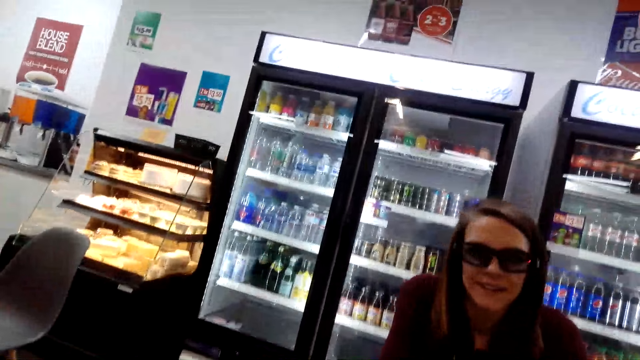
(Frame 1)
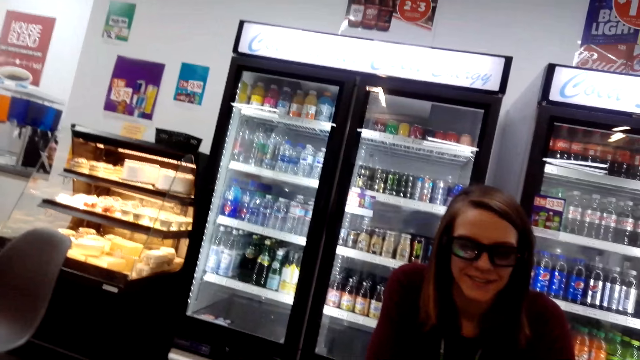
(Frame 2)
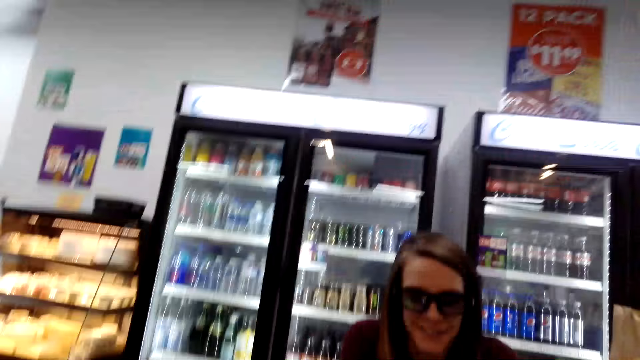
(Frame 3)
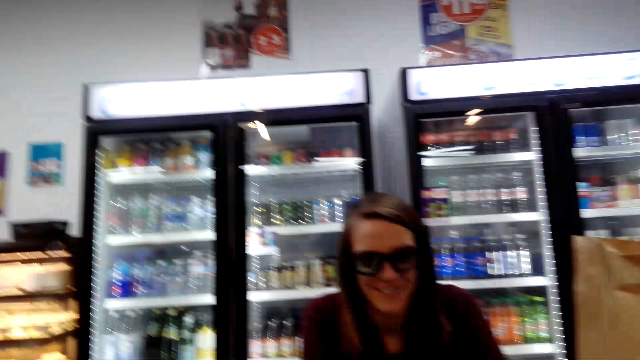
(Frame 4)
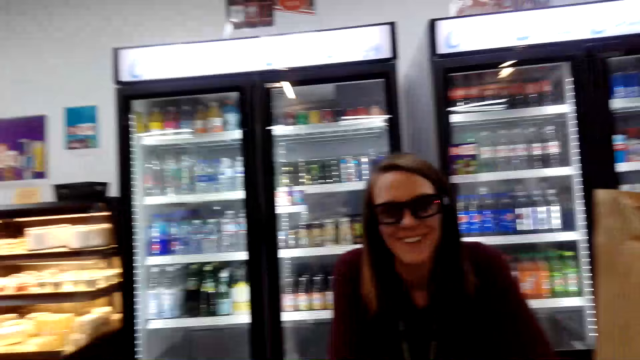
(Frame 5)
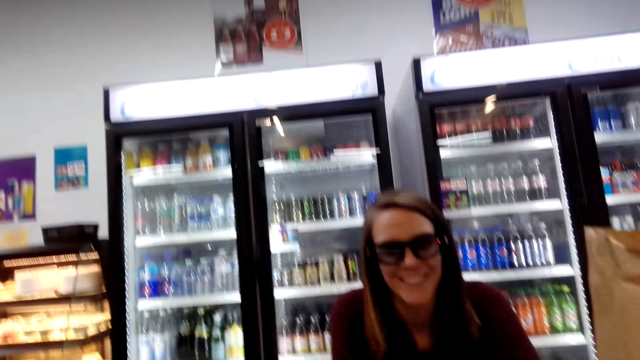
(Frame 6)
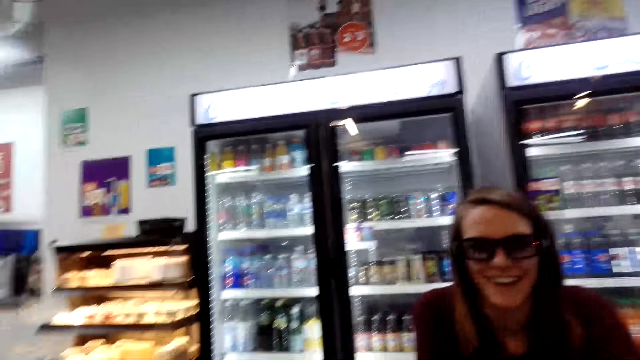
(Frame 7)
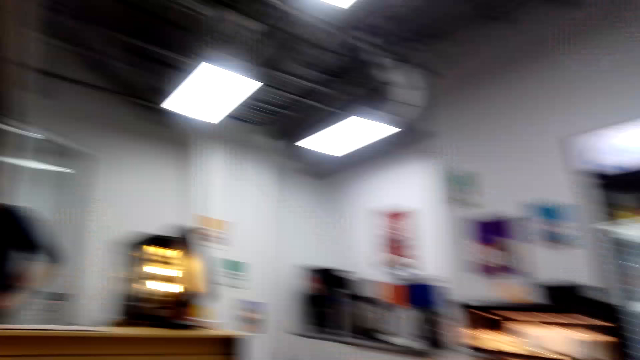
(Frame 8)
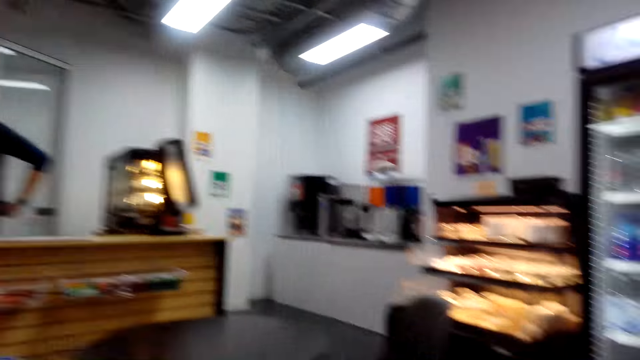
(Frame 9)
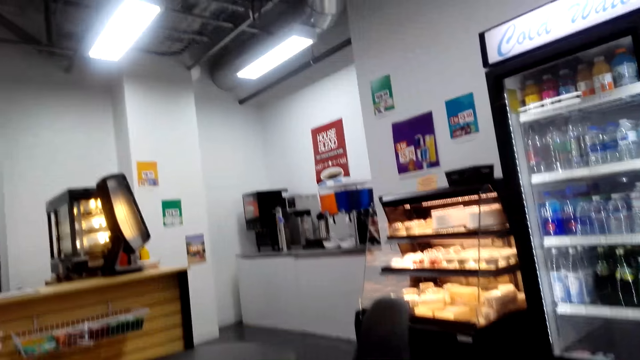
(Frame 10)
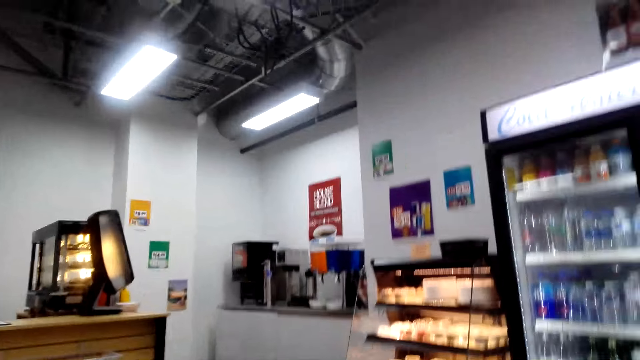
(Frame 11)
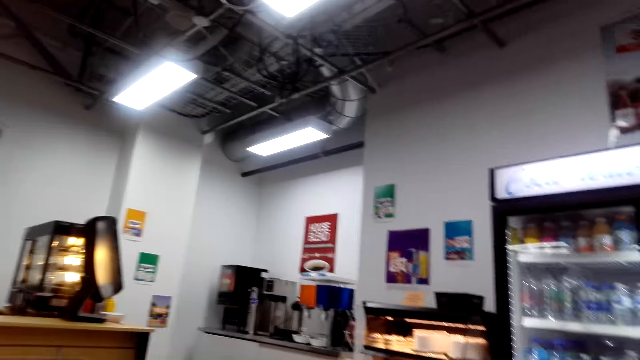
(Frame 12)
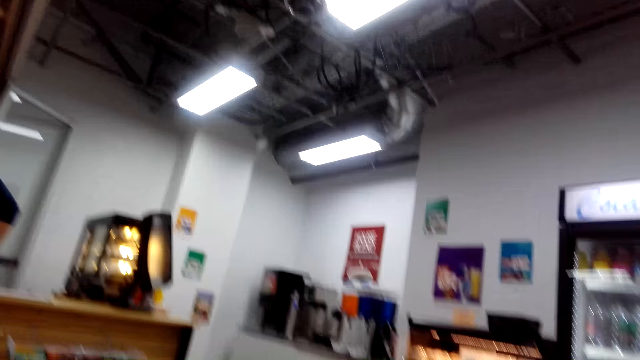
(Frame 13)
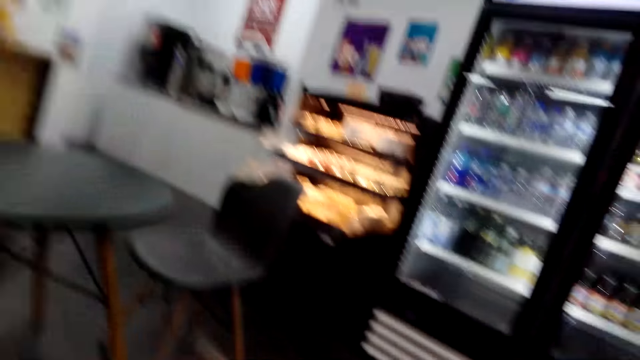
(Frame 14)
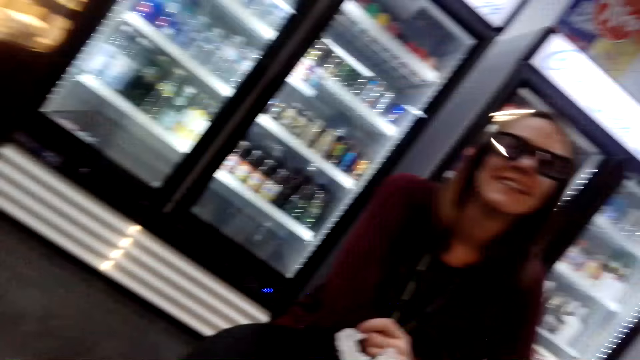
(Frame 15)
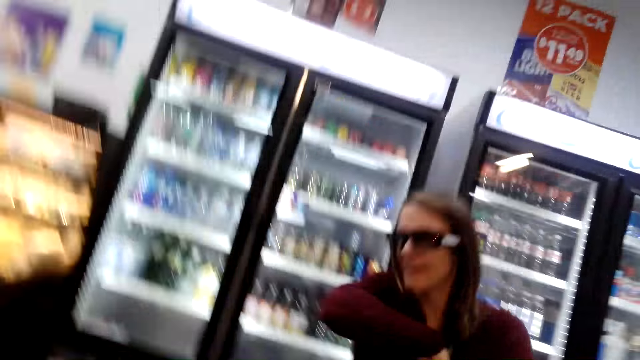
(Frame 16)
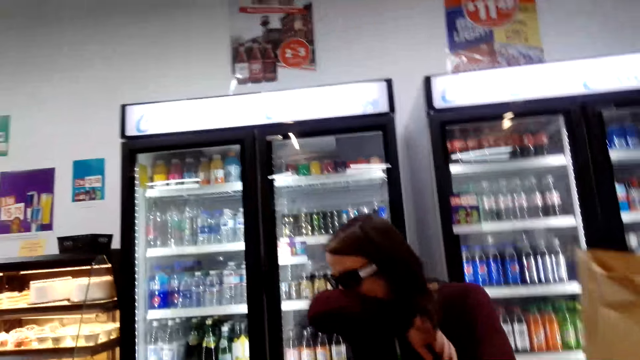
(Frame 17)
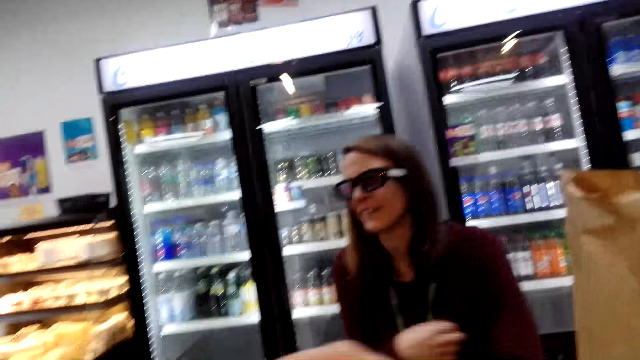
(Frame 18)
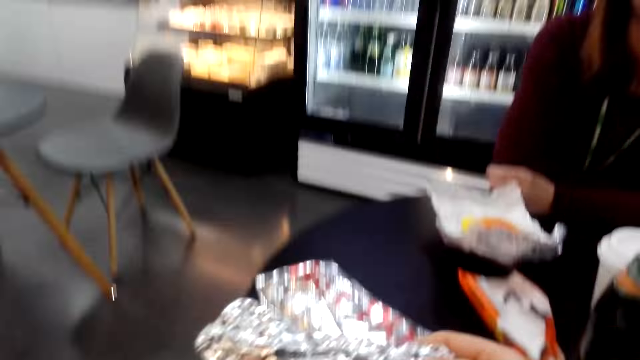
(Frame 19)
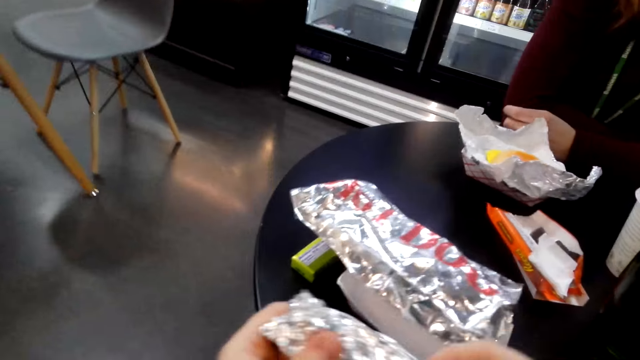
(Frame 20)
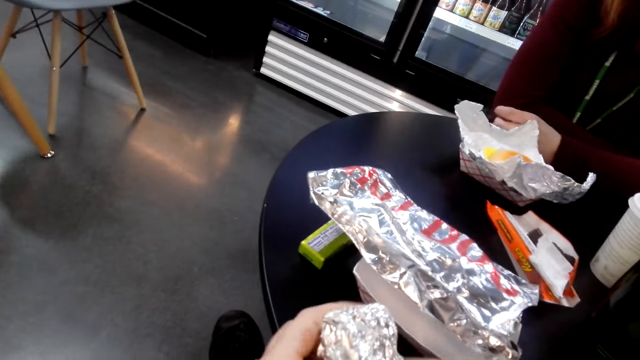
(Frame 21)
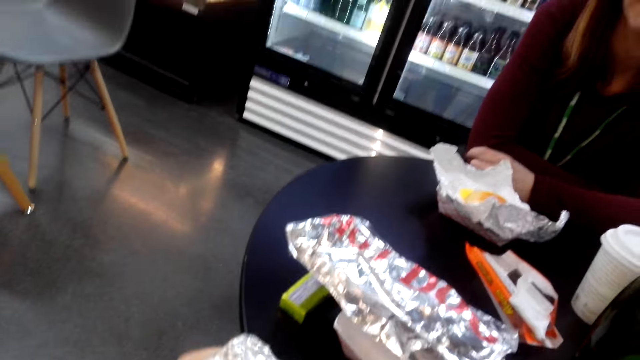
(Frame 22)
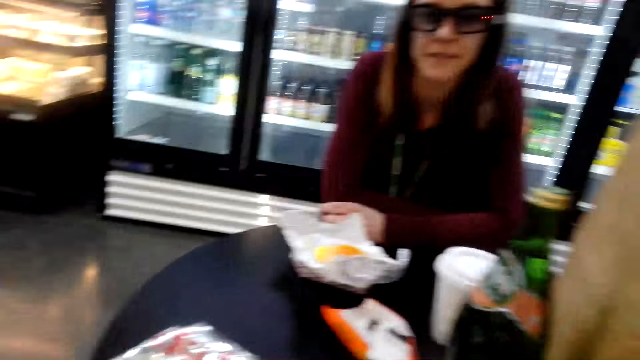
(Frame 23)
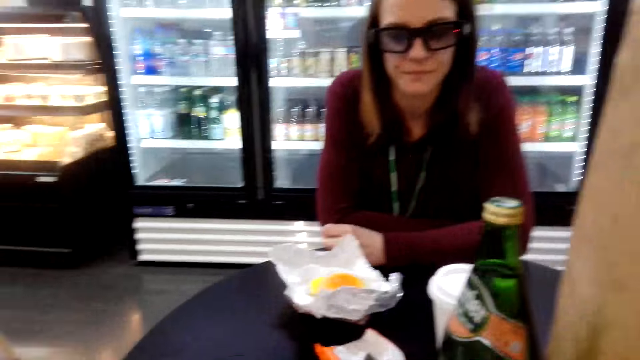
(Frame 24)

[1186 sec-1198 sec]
The camera wearer converses with the woman. The woman speaks to the camera wearer.

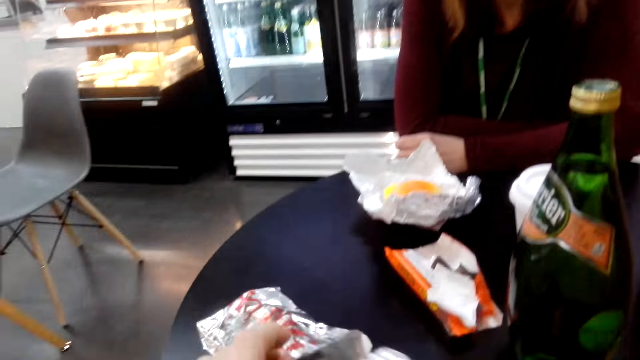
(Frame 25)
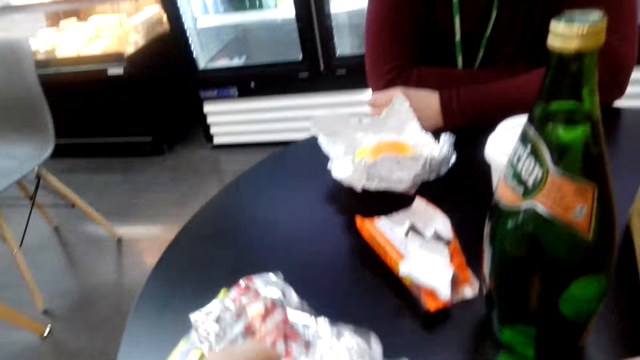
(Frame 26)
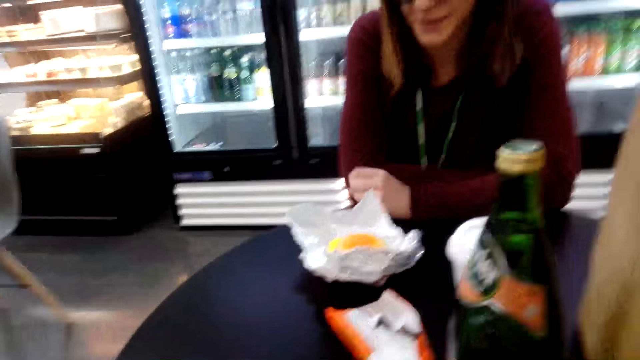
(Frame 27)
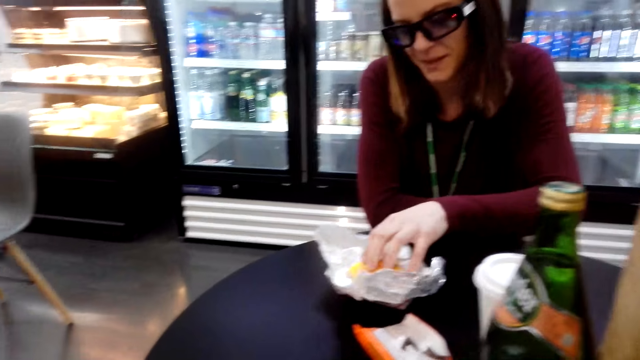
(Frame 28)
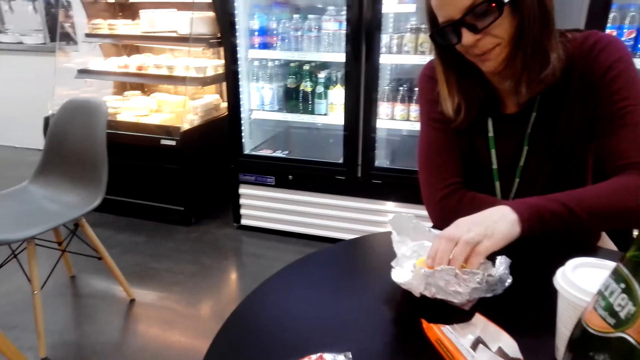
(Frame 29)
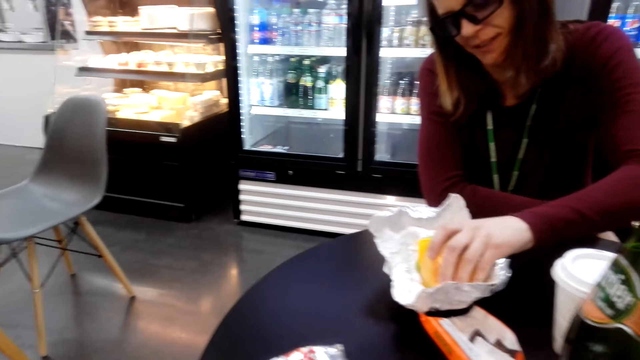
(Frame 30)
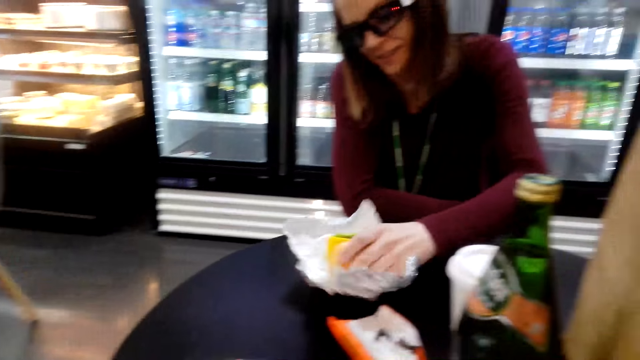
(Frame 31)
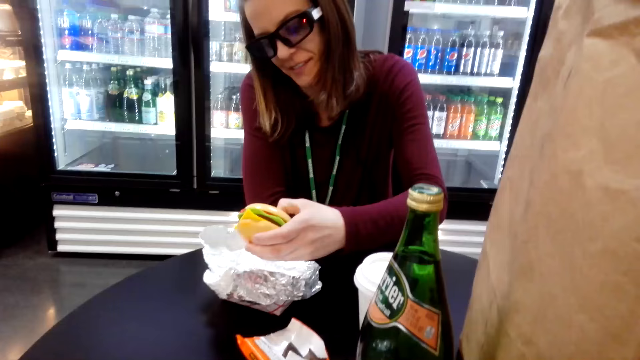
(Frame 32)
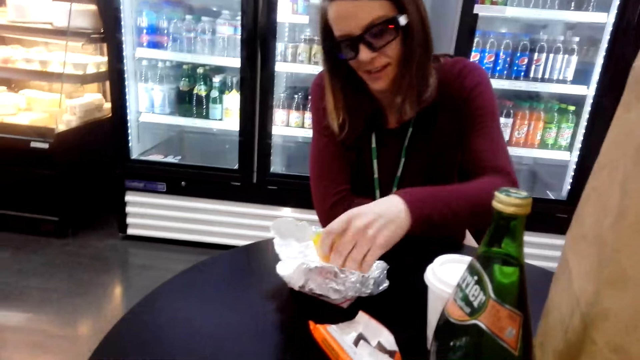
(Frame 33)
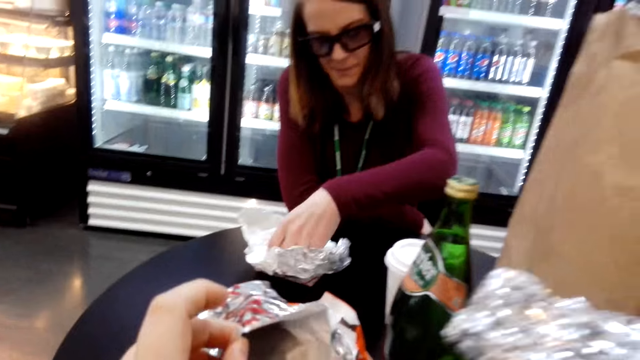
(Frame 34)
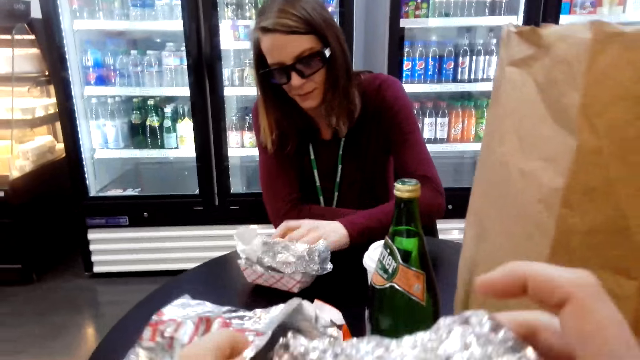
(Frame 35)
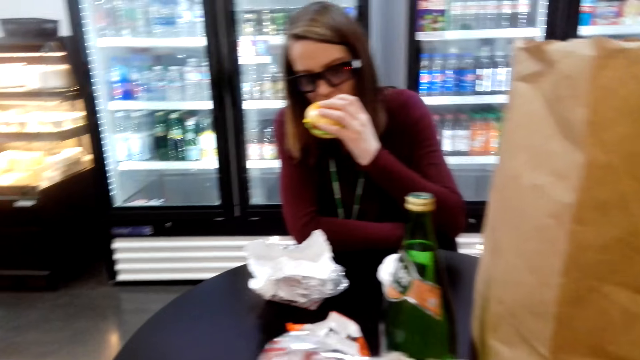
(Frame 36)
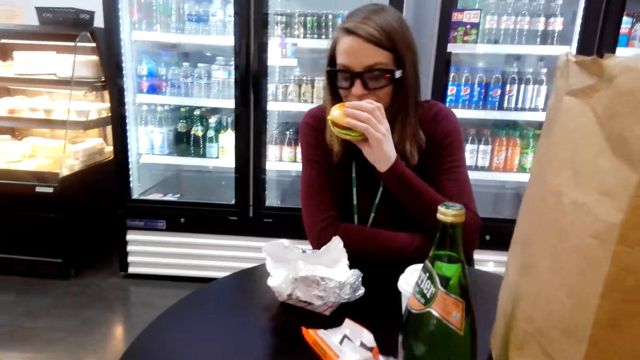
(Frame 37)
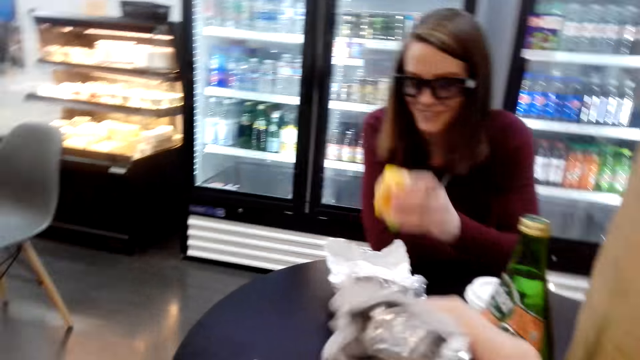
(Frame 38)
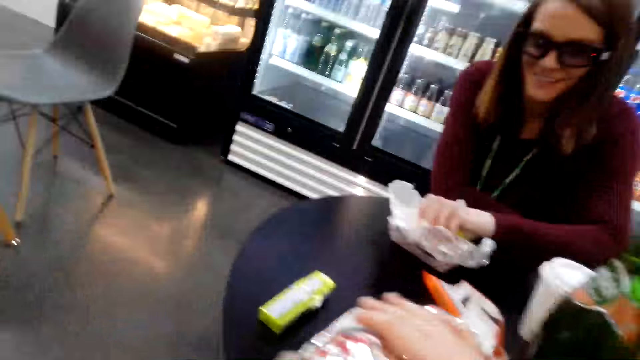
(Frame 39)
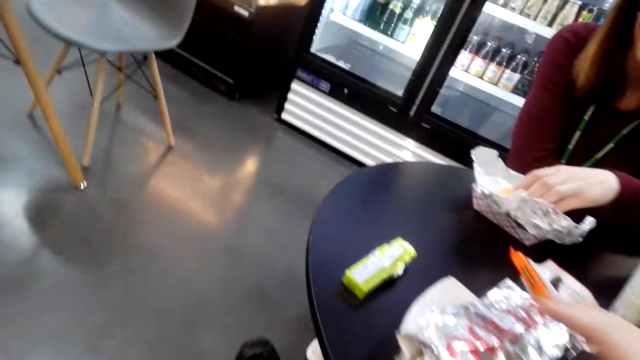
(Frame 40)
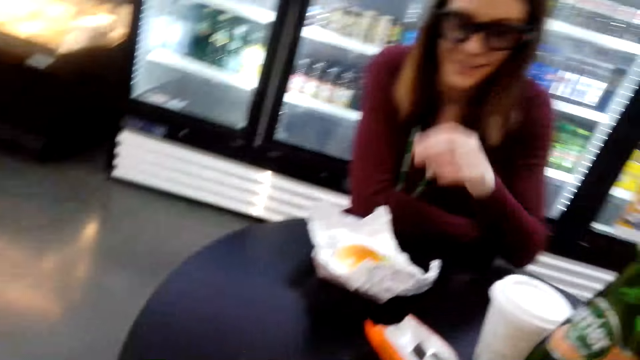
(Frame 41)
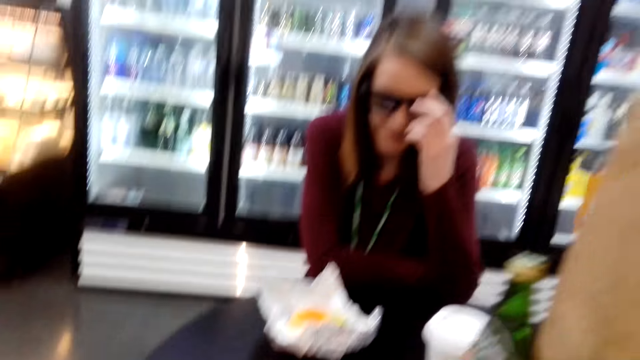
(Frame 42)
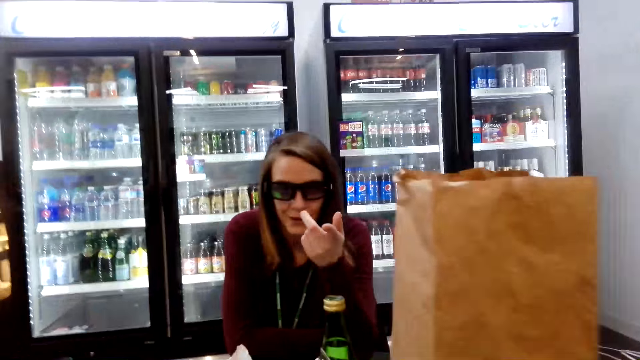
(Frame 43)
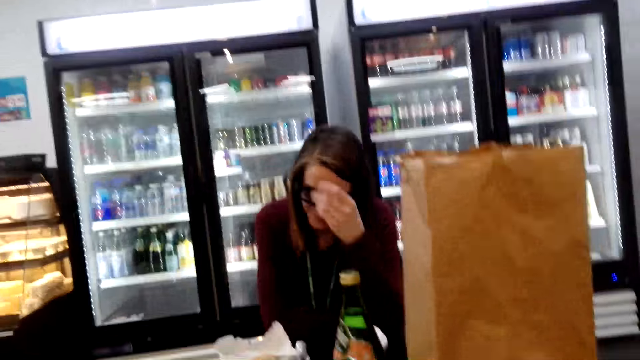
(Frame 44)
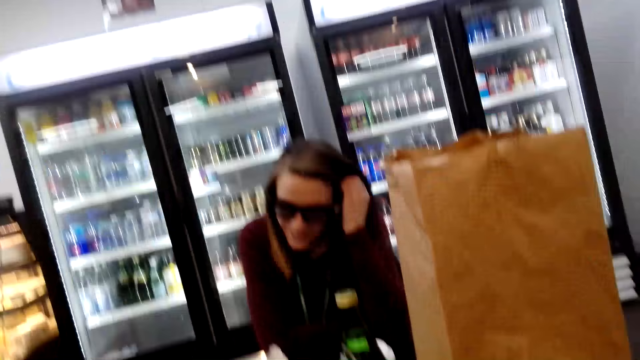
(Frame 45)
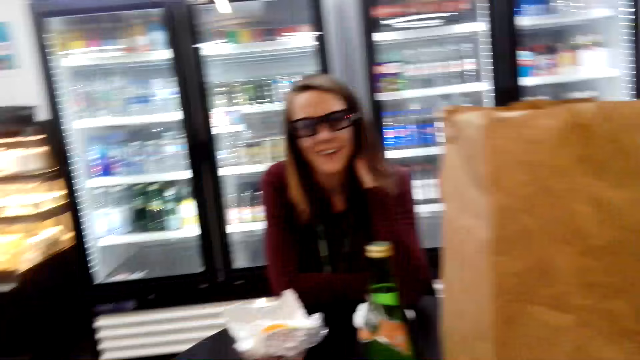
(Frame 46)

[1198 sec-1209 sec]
The woman bites the burger.
